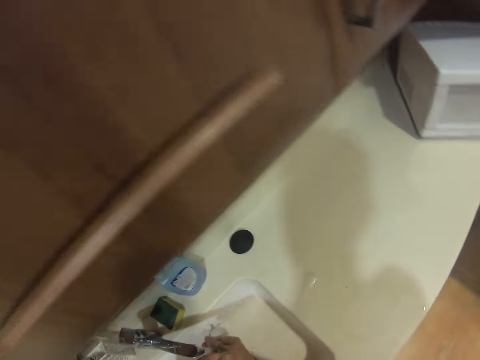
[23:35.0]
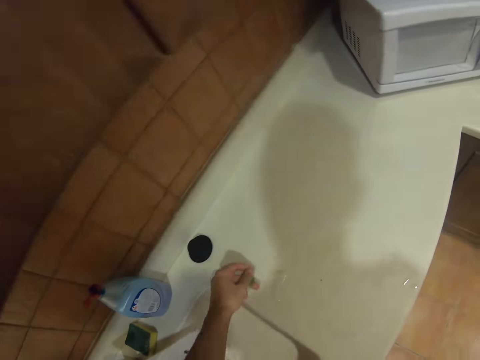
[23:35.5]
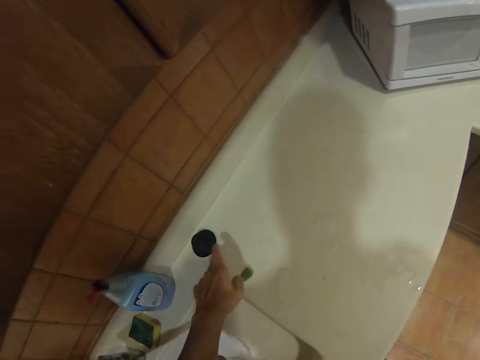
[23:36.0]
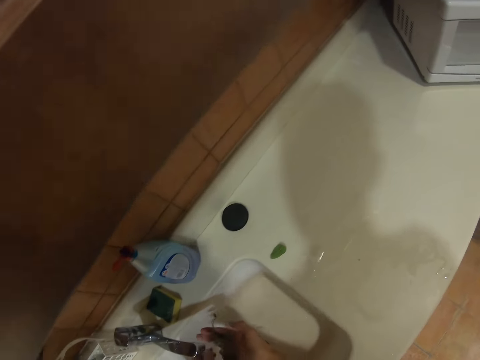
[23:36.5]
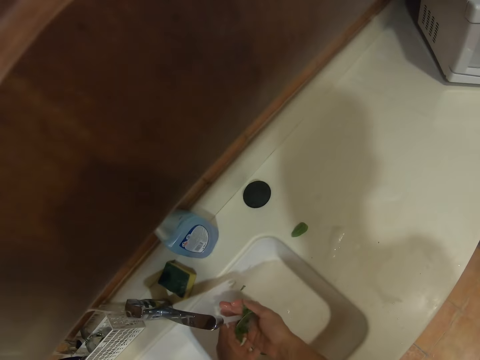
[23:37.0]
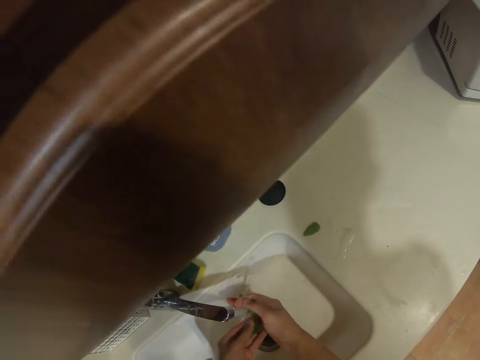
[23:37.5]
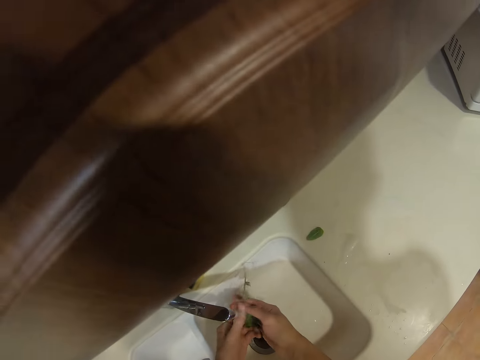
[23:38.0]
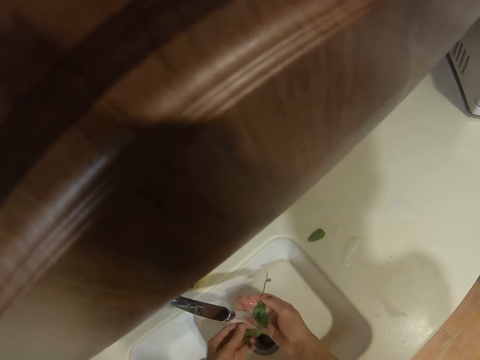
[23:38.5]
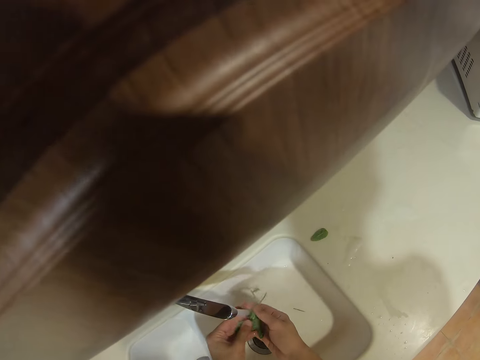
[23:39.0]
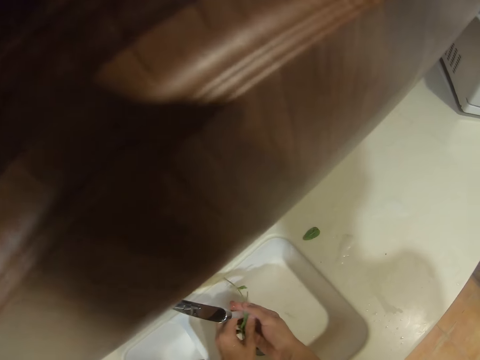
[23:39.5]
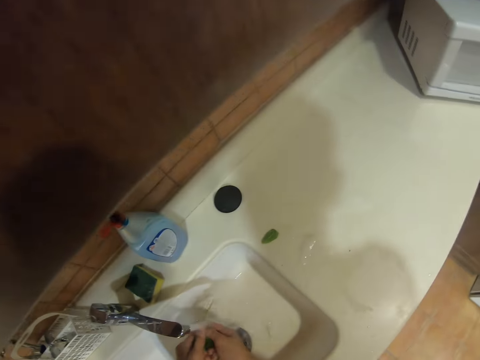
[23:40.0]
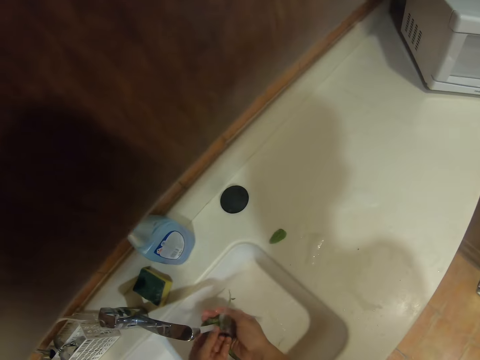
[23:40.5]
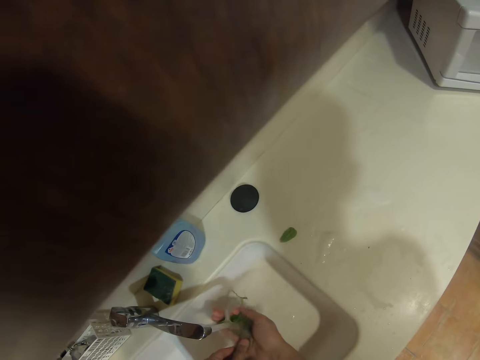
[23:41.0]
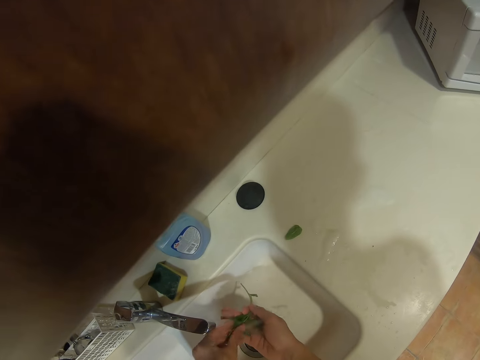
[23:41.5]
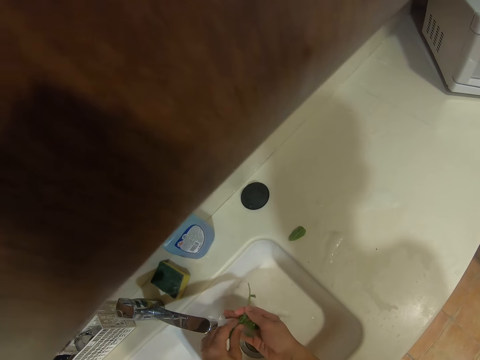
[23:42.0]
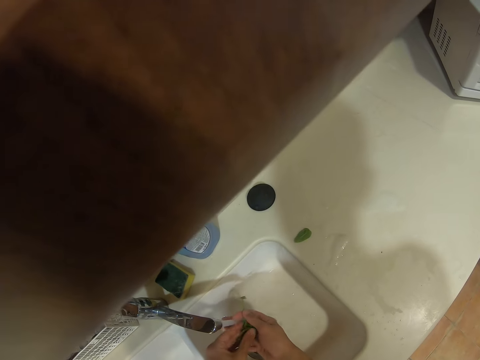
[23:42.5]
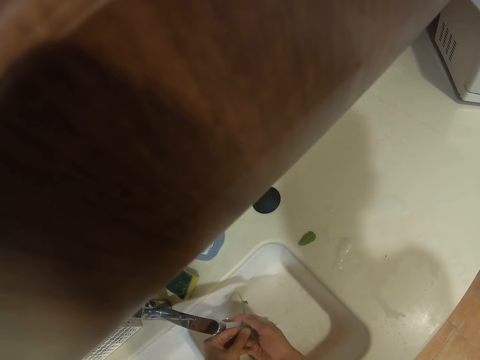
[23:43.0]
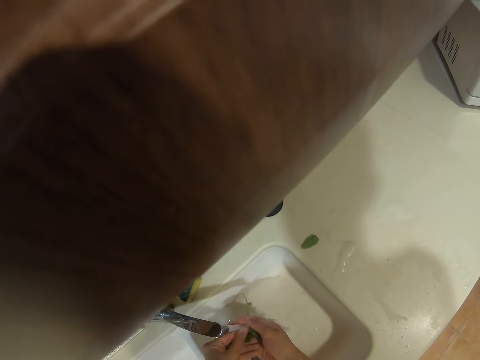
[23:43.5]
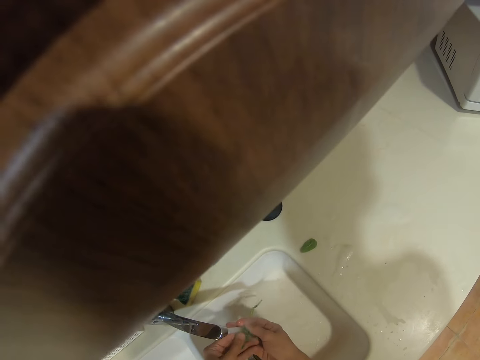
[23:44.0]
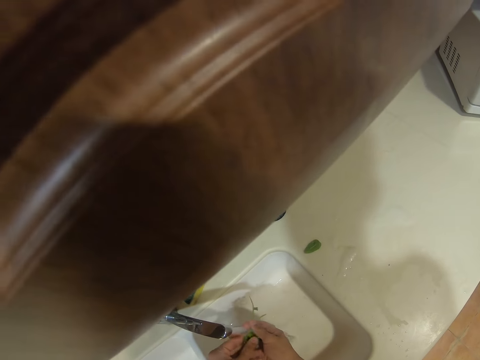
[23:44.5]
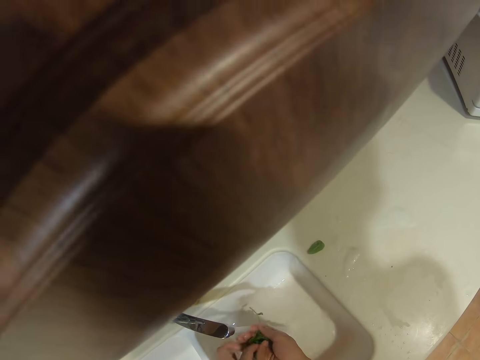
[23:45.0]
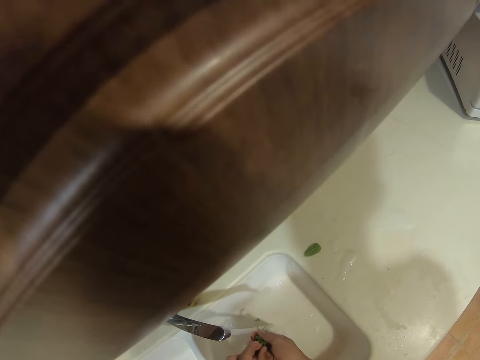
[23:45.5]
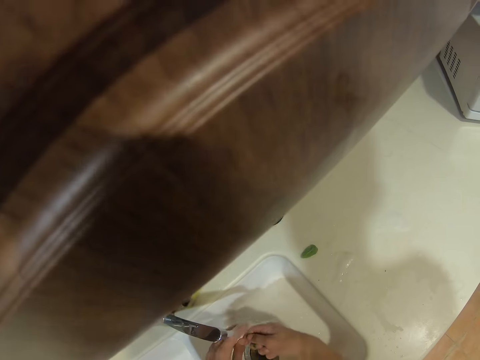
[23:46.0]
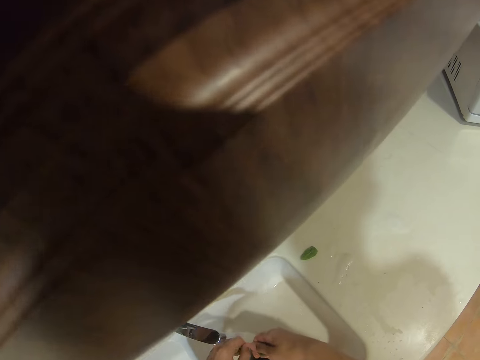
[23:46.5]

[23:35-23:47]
The camera wearer places something on top of the sink. They wash something in the sink.

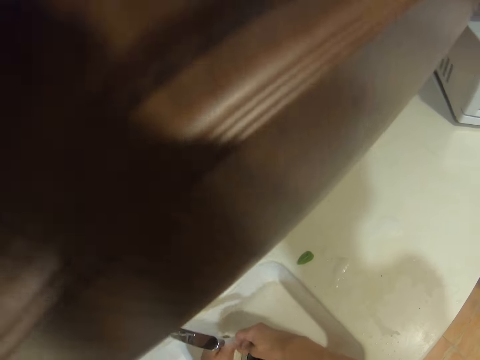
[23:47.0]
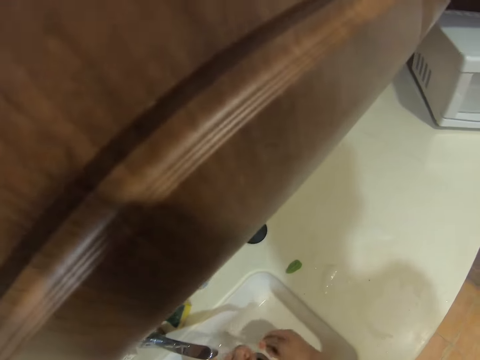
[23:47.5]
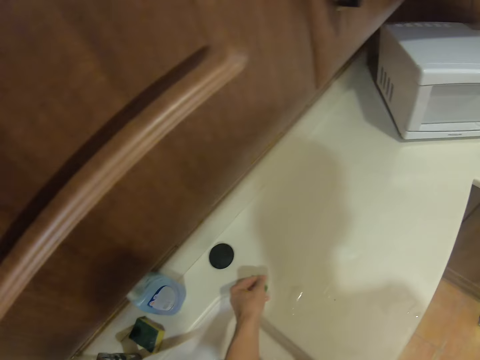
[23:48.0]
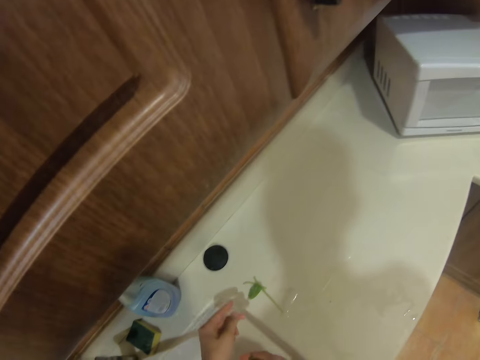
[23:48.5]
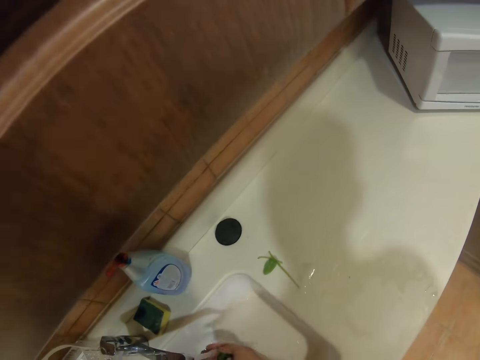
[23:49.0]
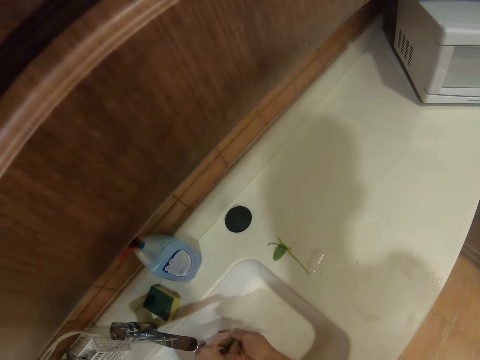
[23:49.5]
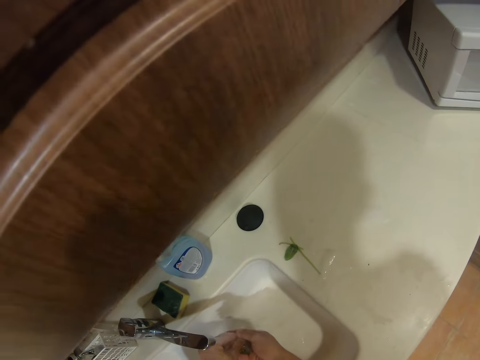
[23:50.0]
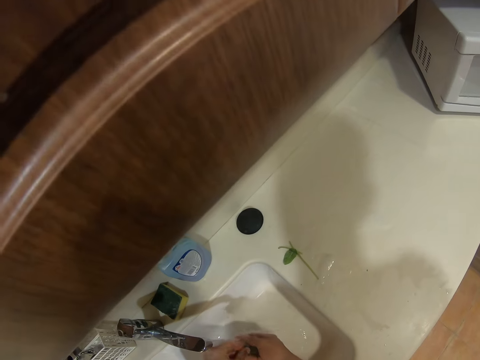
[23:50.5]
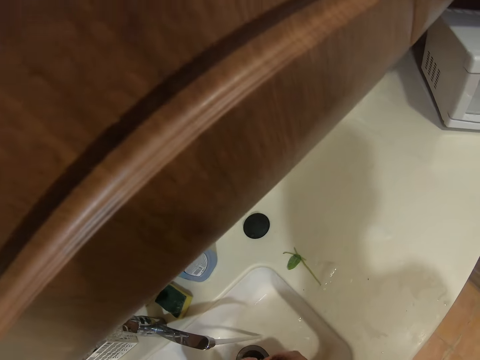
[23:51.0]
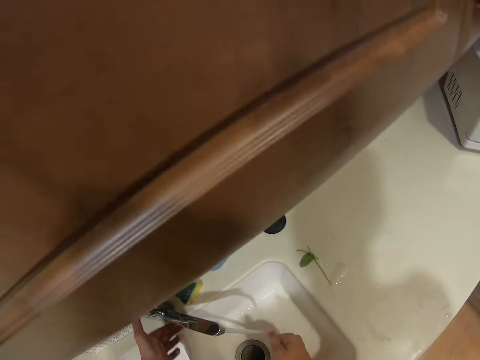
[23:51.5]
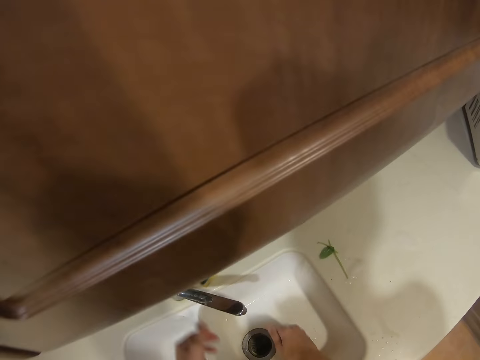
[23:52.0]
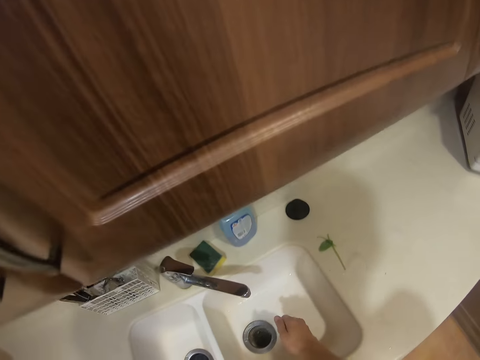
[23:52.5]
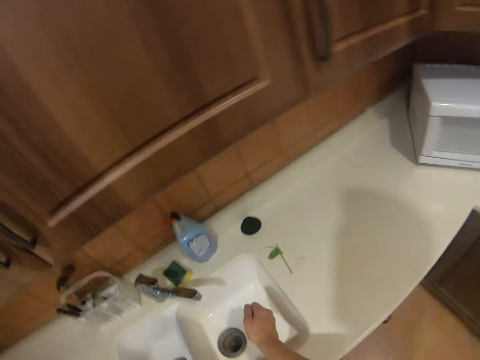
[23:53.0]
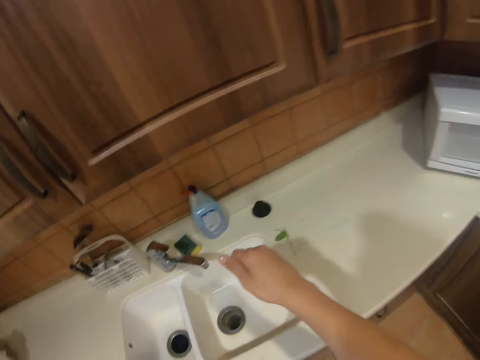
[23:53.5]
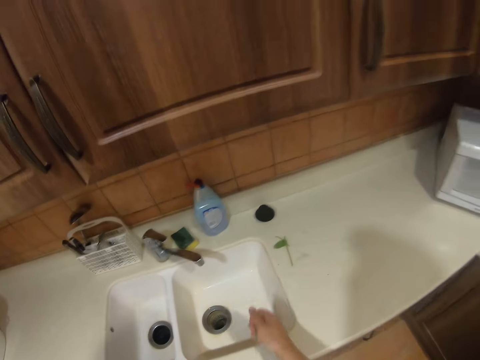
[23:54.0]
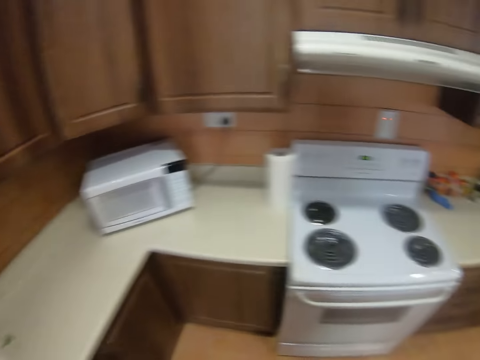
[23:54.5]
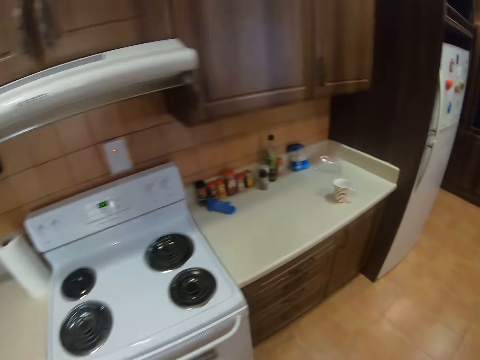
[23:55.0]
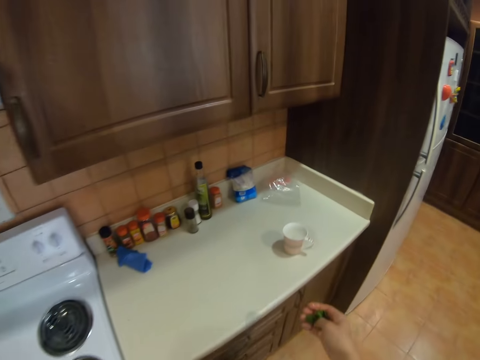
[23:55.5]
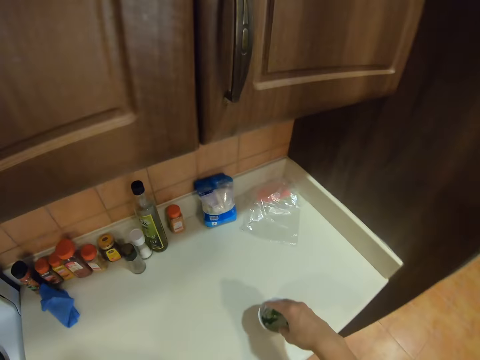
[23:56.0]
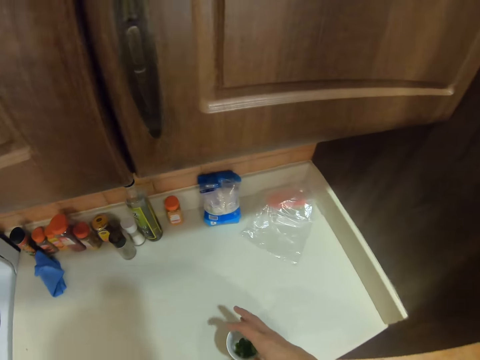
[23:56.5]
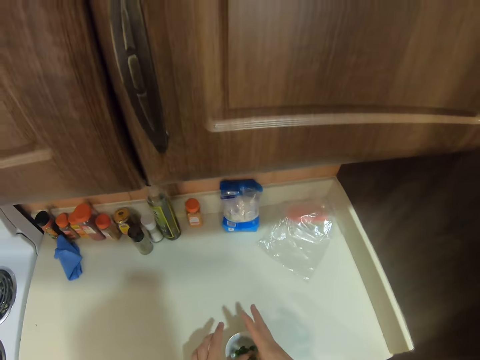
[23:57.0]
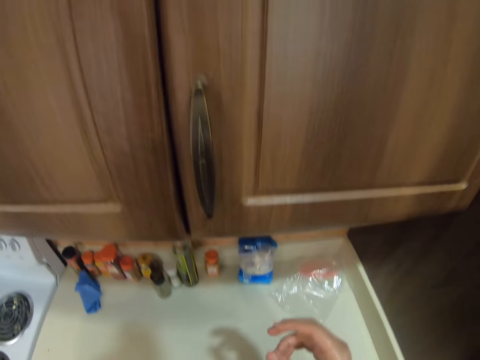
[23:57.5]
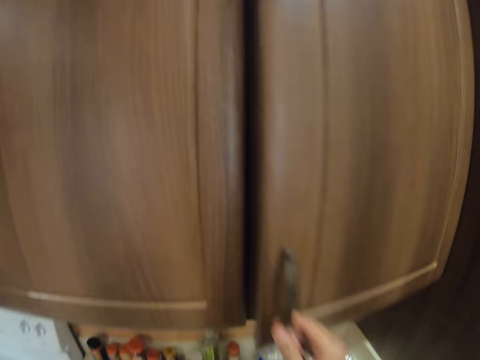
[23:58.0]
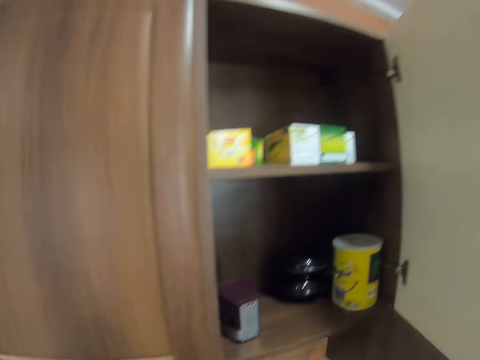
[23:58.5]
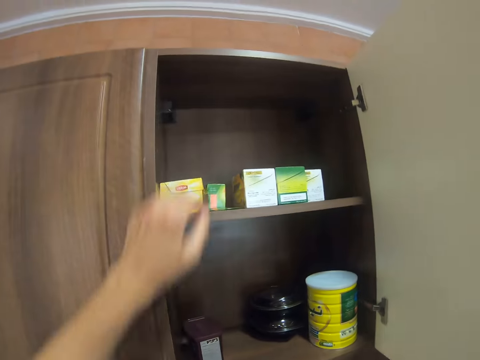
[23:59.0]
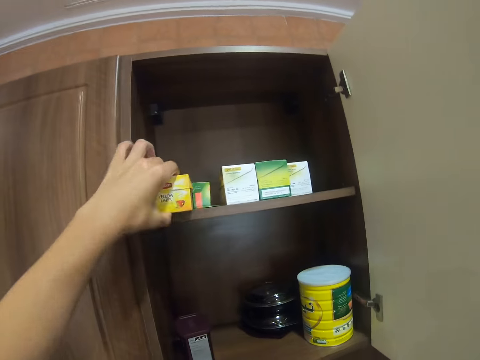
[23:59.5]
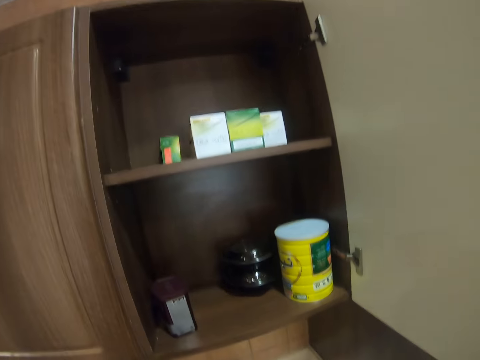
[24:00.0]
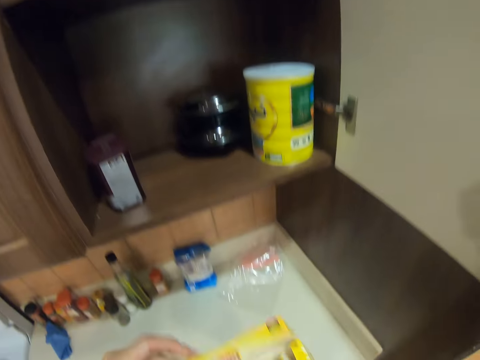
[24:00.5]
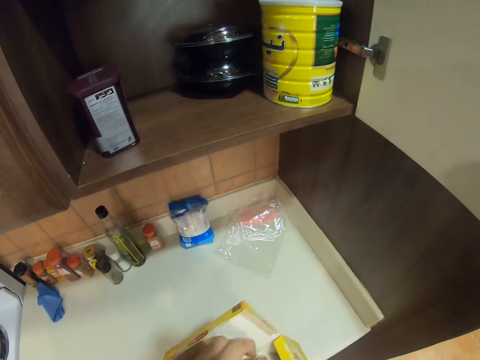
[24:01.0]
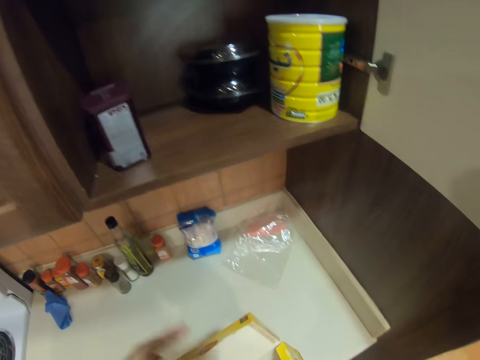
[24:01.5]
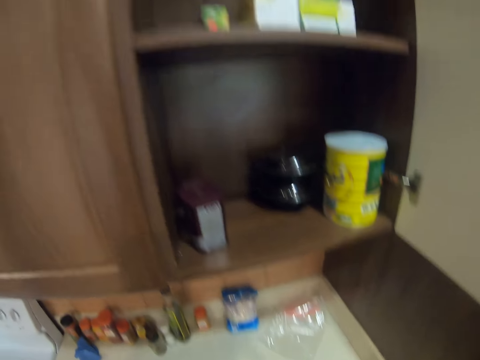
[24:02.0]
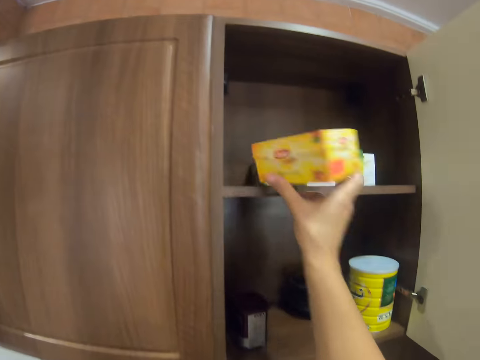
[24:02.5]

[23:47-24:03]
The camera wearer places something on top of the sink. He washes something in the sink. He turns off the tap. He takes an object. He presses something with his right hand. He moves around. He places something in a small dish or cup. He opens the kitchen cabinet. He picks a box of tea bags from the cabinet. He opens something. He picks a tea bag from the box.
